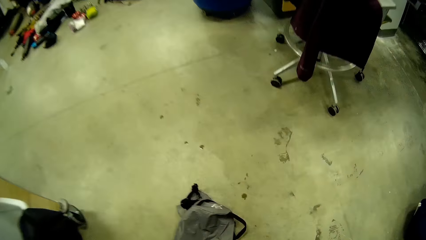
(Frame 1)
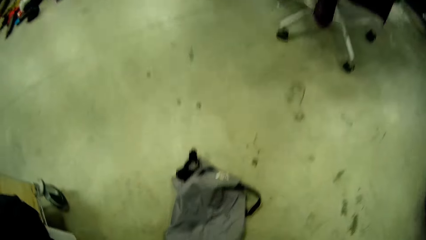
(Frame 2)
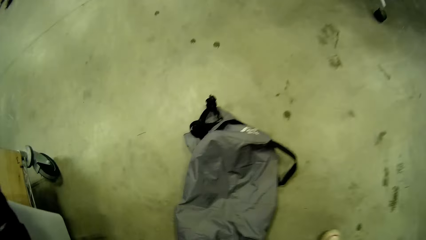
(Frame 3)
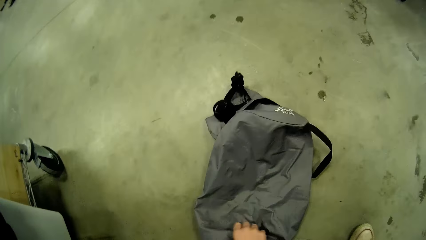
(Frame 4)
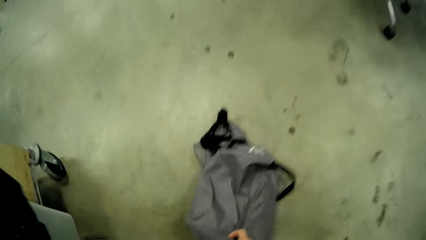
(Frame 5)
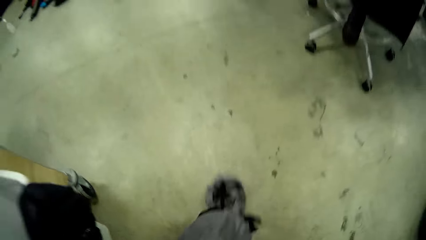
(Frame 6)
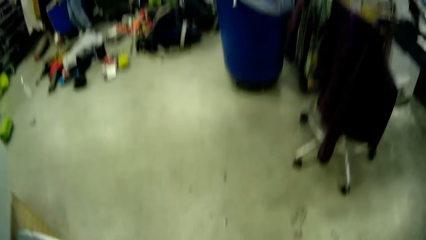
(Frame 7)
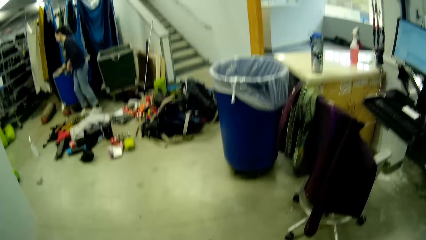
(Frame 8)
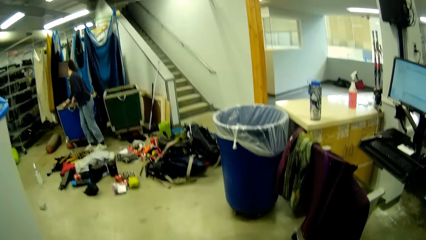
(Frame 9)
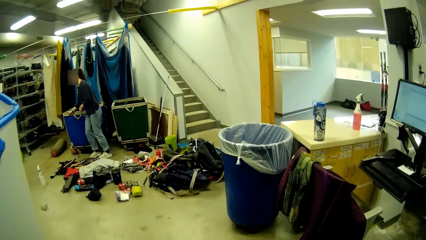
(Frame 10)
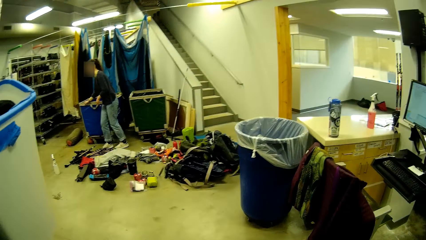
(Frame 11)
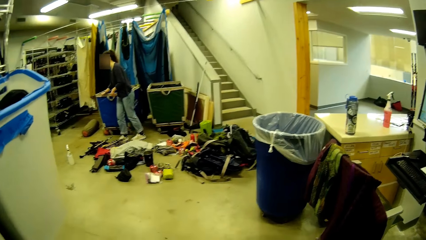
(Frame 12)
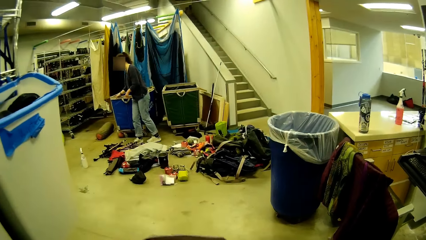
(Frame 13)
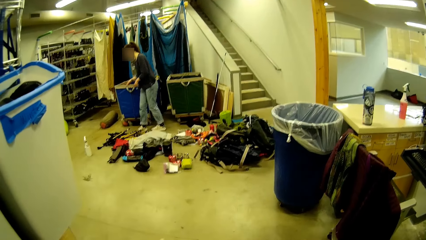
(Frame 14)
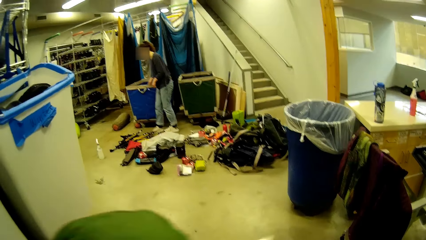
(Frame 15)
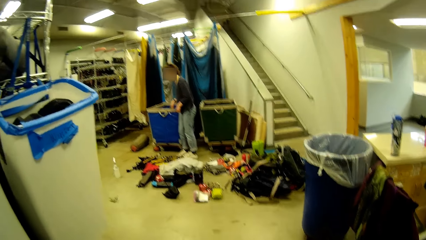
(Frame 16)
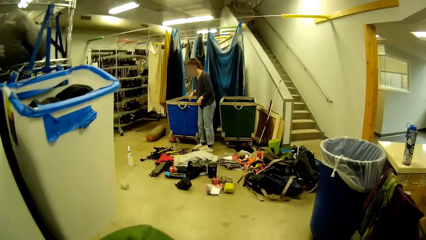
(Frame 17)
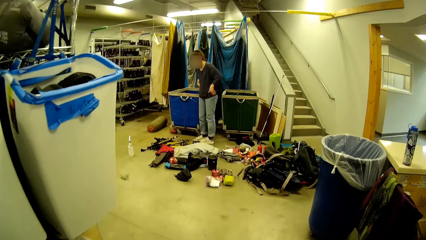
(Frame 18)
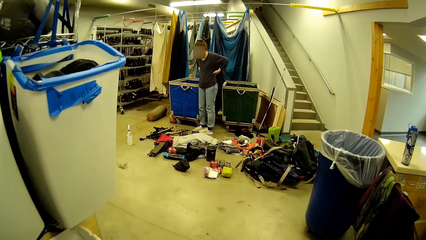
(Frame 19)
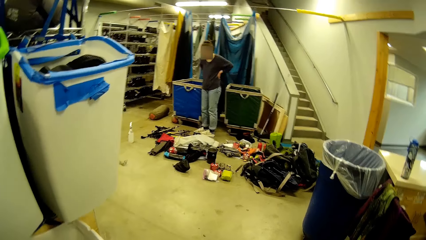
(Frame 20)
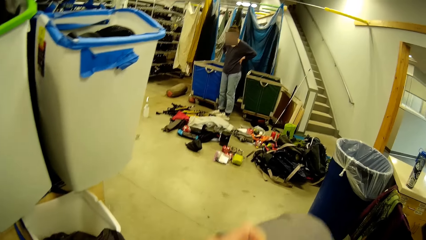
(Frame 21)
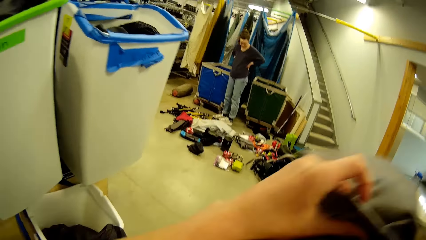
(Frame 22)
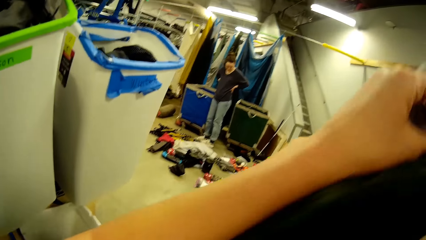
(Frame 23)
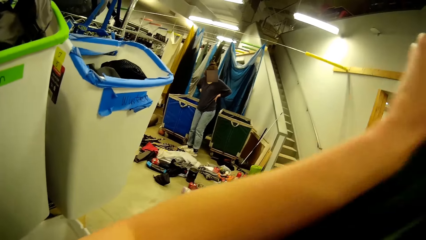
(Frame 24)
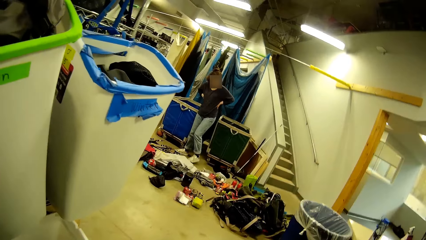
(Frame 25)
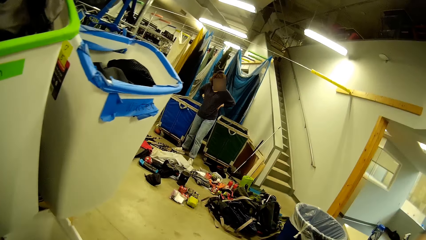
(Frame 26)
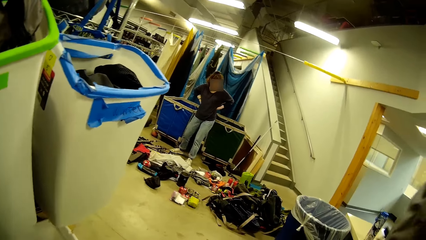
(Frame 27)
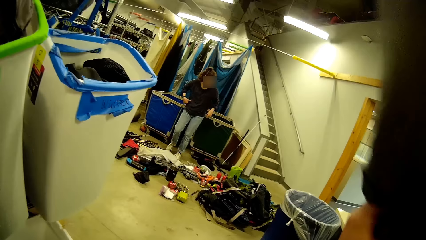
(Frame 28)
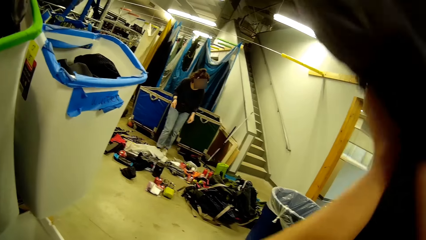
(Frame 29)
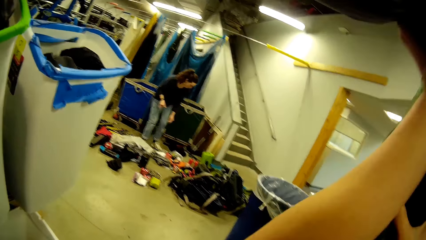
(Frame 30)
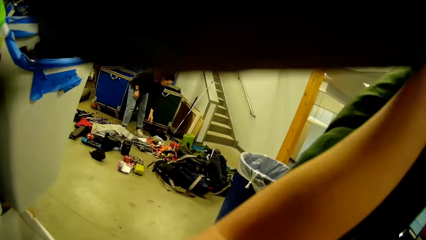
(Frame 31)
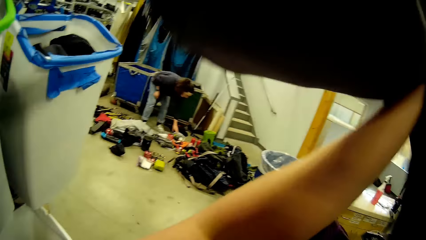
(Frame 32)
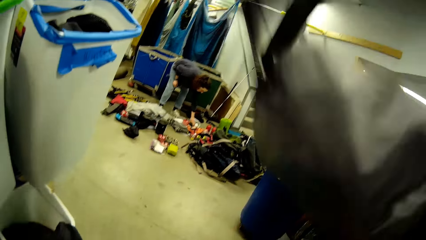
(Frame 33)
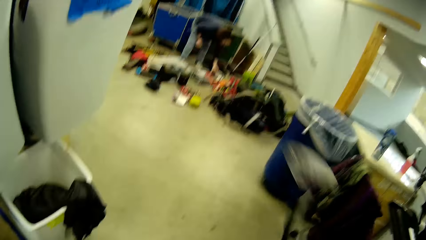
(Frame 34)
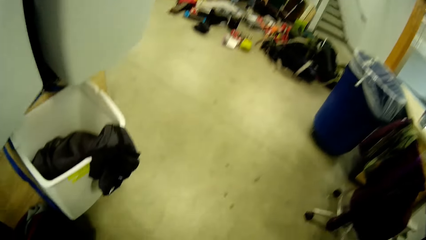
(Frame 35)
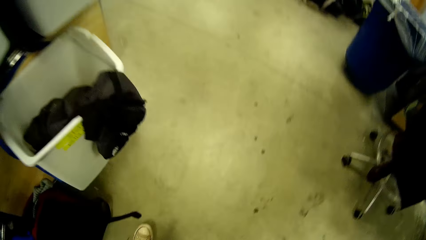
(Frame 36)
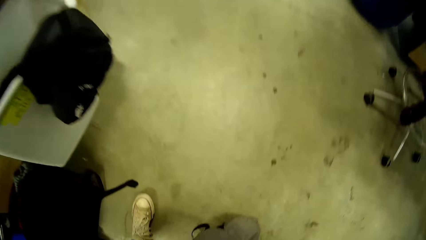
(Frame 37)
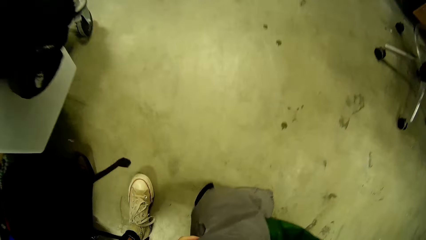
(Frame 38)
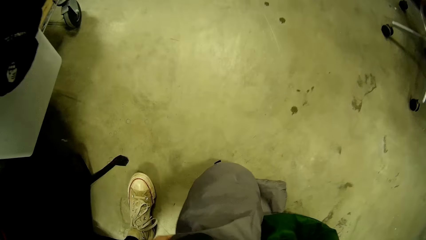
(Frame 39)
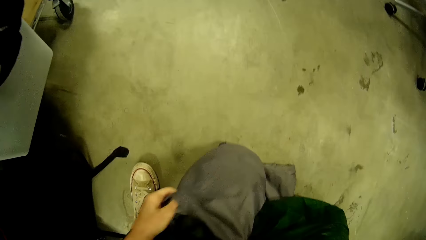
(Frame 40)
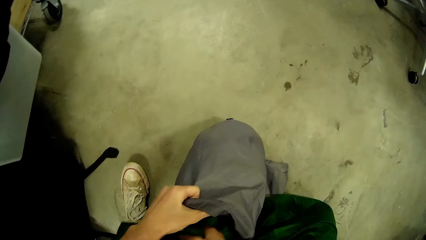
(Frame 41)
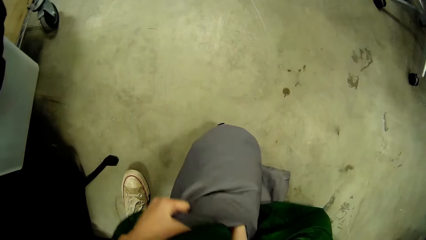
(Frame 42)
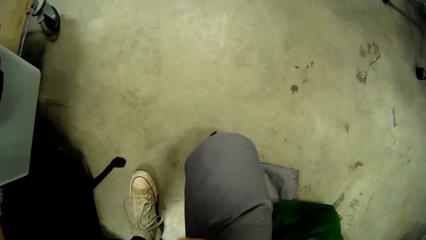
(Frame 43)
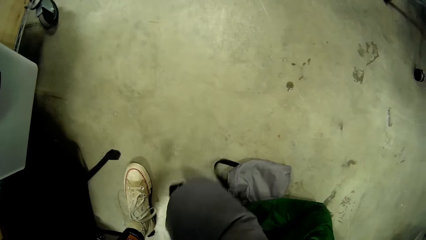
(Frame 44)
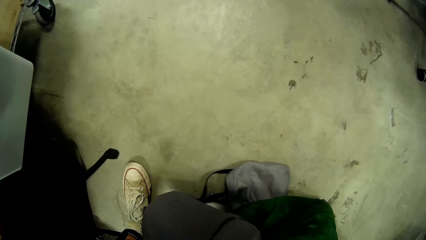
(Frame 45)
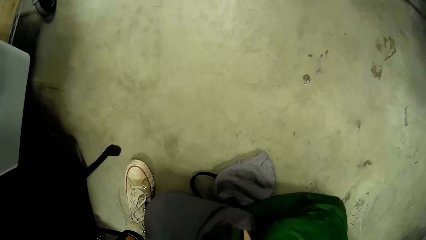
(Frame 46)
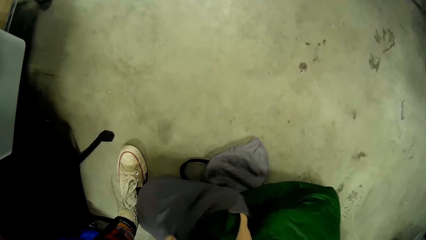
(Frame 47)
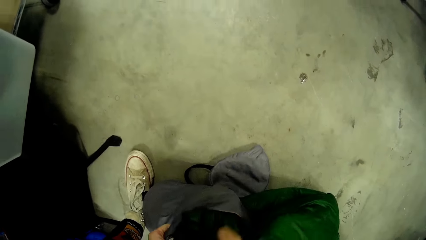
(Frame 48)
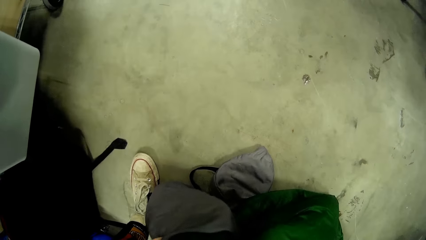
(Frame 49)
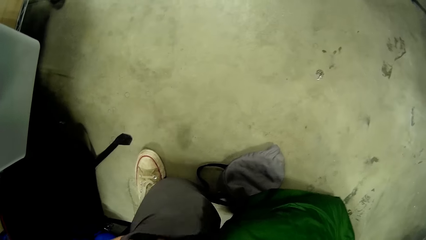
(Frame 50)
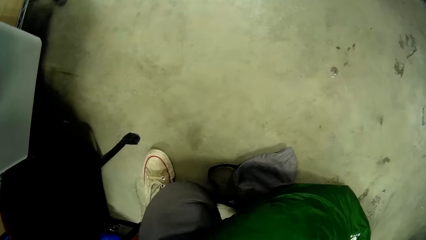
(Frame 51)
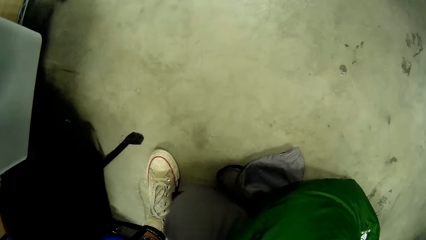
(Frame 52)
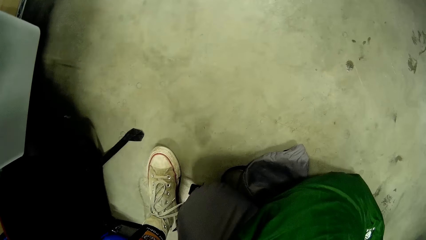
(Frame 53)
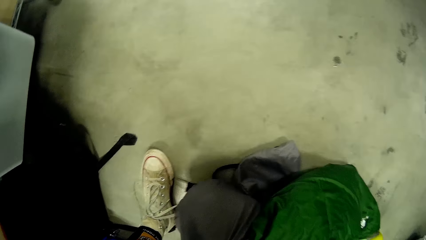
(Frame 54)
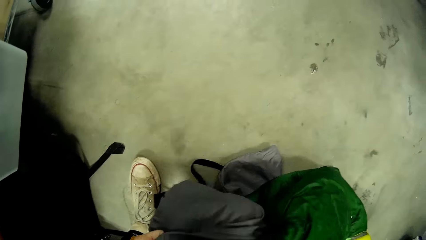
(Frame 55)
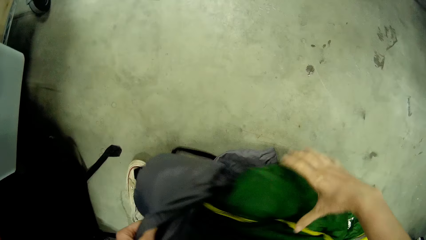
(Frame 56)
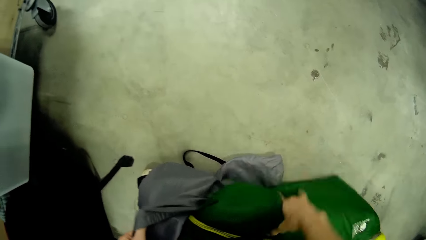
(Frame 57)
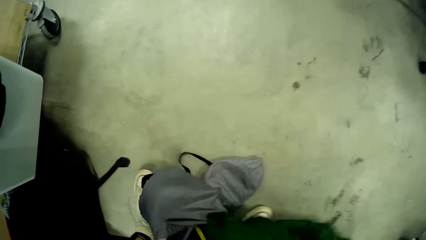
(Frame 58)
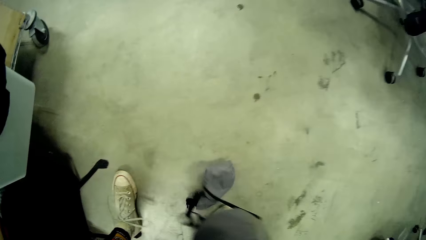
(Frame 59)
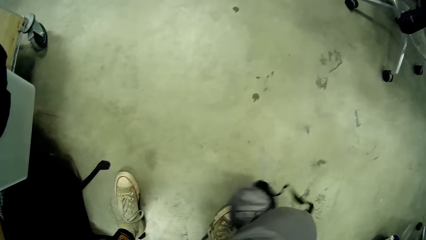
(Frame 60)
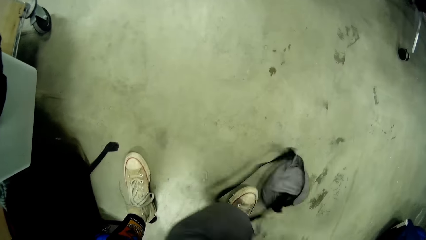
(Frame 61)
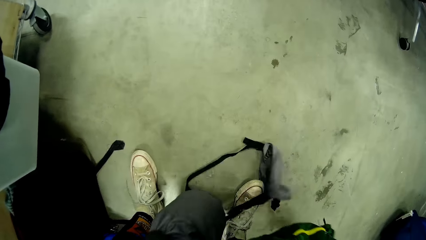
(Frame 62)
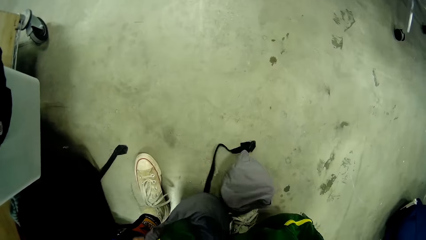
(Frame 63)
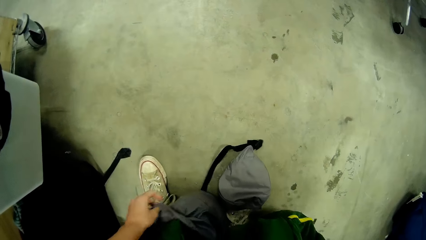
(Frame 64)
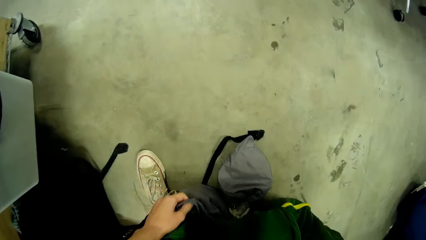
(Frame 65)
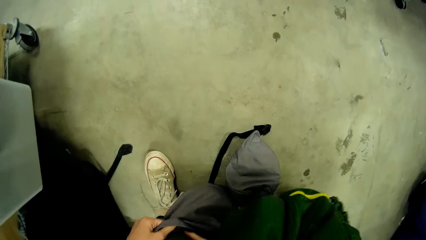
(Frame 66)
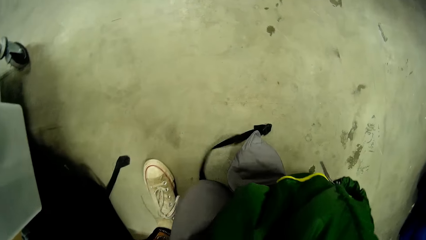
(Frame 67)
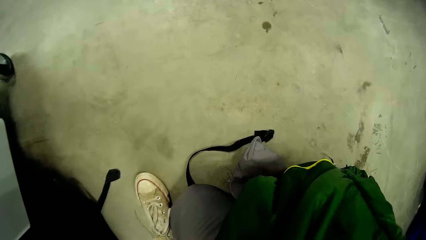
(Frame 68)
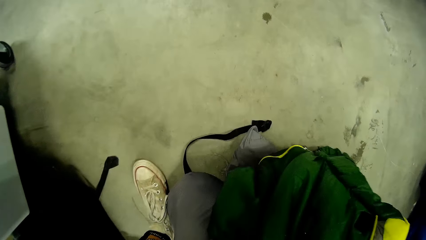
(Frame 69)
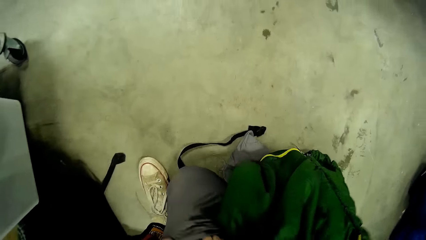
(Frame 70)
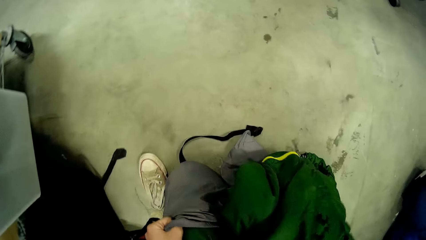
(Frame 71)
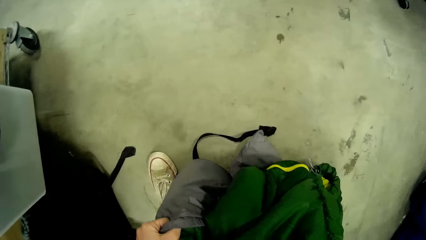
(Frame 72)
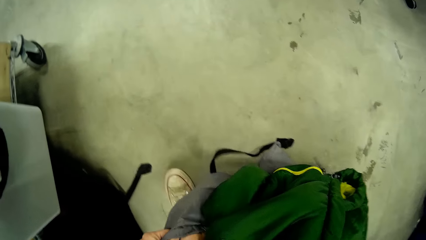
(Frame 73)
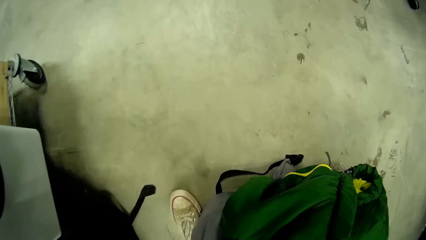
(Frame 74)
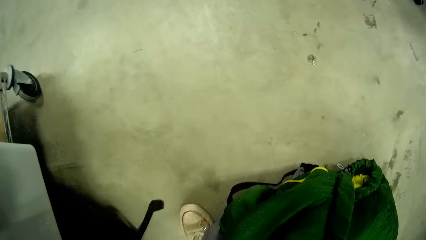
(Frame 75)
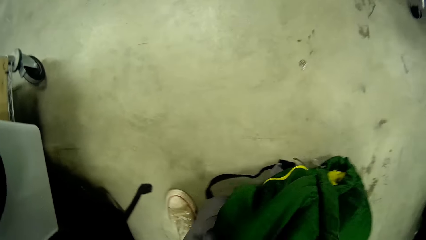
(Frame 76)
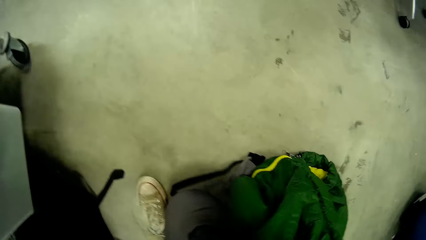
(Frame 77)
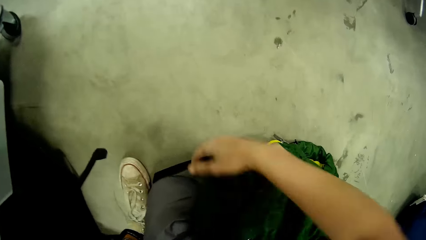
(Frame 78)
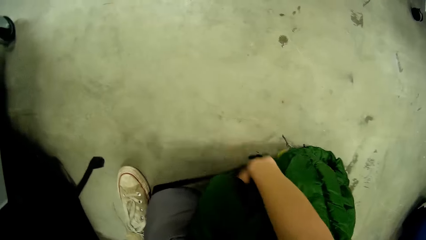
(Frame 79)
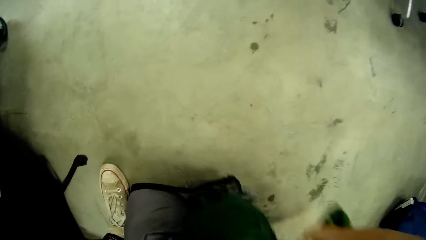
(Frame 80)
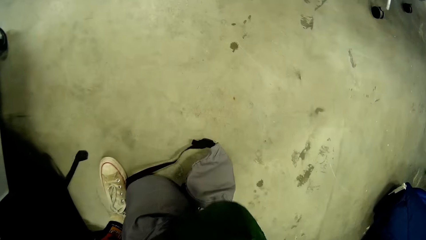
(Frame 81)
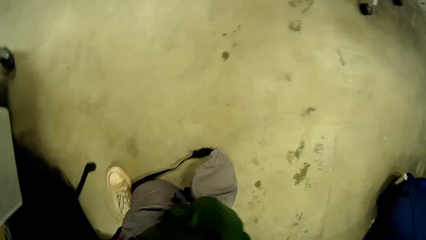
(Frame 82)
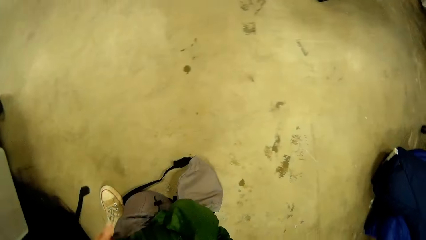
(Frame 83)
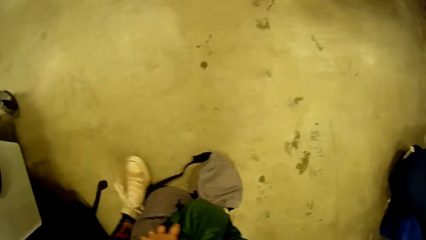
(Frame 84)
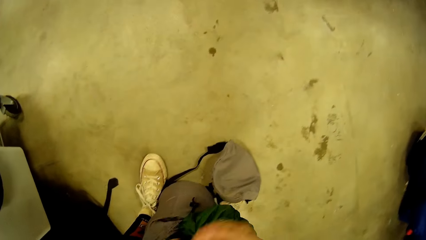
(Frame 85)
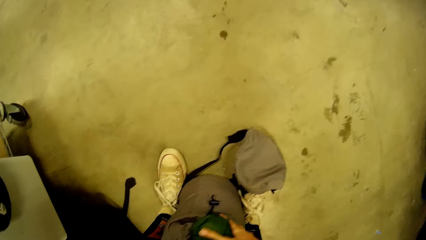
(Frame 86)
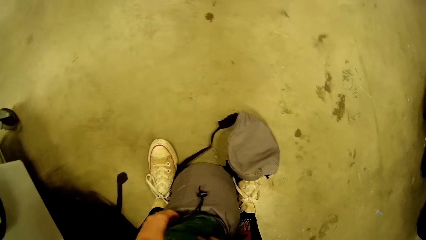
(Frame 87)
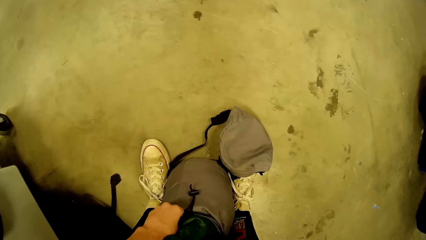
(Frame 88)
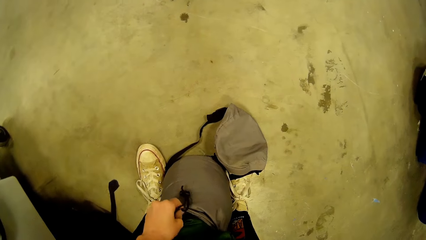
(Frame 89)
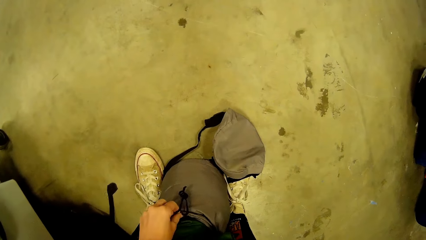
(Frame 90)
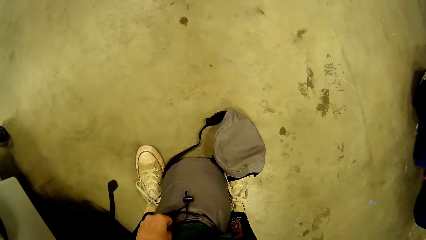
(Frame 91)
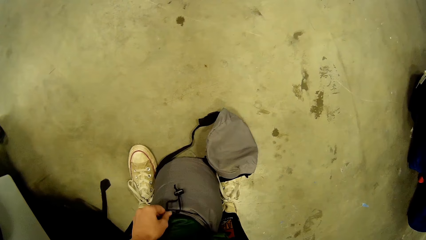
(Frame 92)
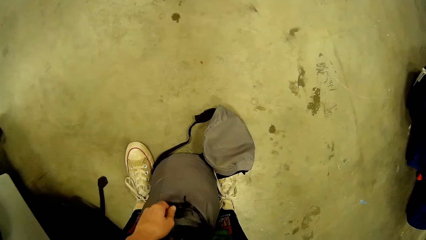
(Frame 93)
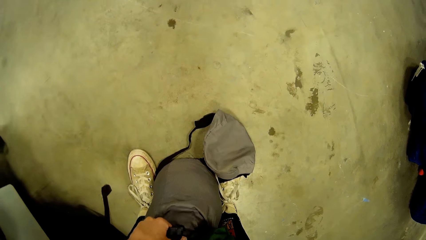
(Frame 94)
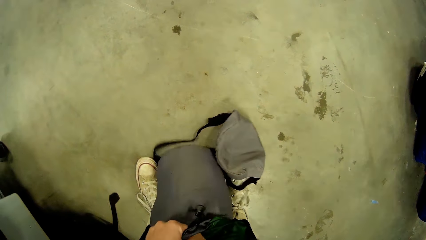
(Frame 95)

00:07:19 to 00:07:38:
The camera wearer picks up the laundry bag from the floor with his right hand. A woman pulls the laundry trolley. The woman stands. The camera wearer folds the sleeping bag. He raises his left hand. He puts the green duvet, or sleeping bag, into the laundry bag with both hands.
